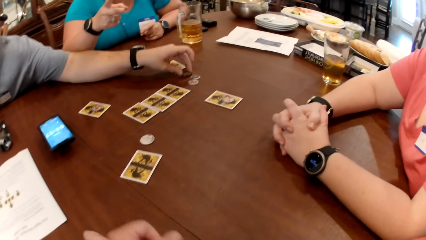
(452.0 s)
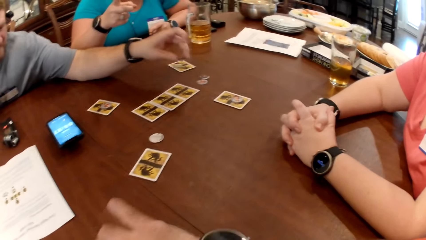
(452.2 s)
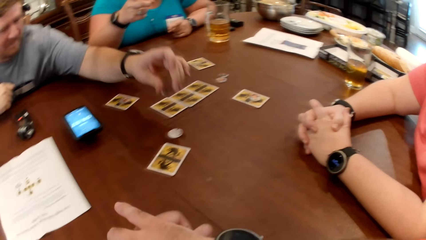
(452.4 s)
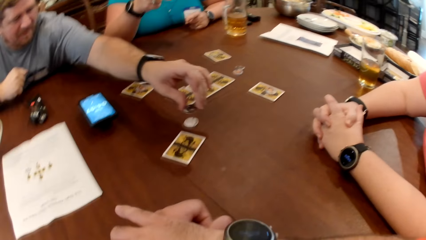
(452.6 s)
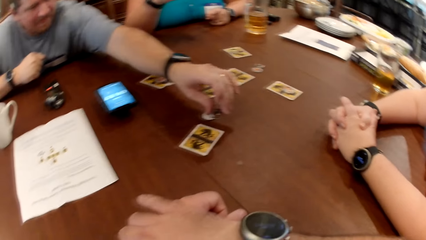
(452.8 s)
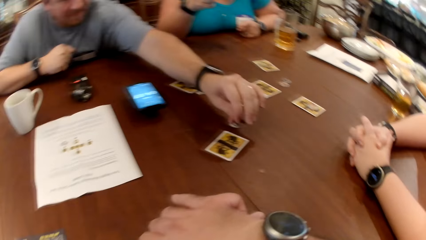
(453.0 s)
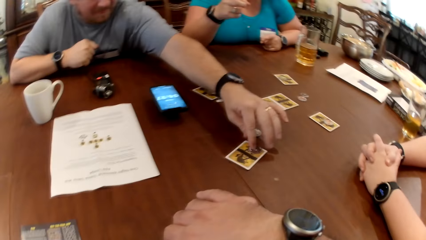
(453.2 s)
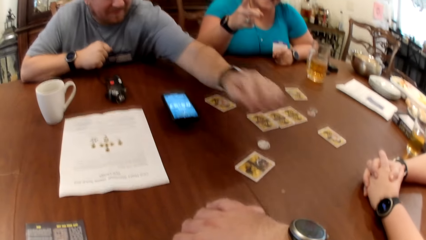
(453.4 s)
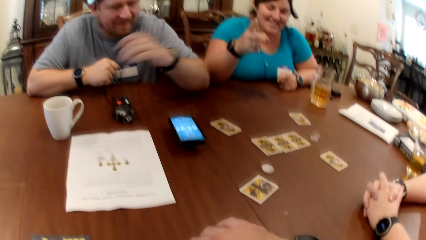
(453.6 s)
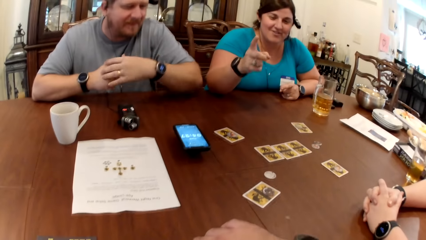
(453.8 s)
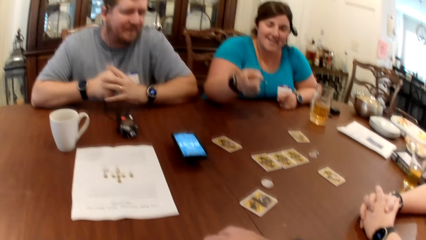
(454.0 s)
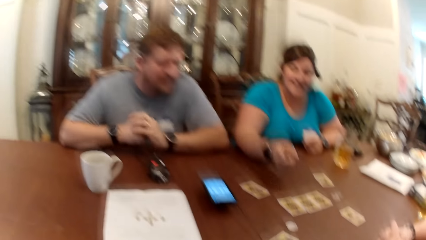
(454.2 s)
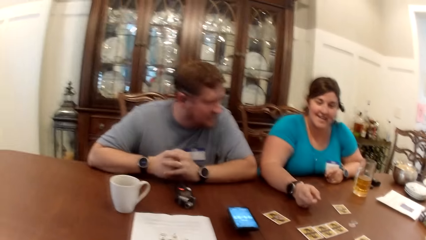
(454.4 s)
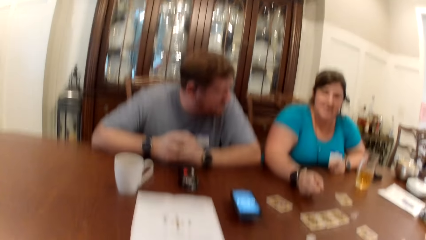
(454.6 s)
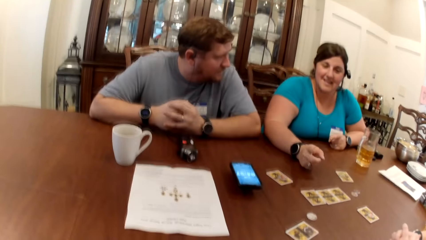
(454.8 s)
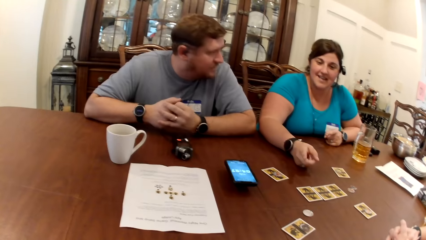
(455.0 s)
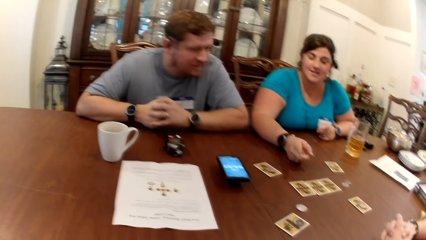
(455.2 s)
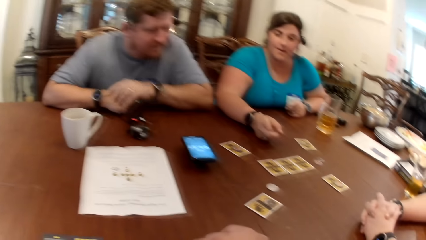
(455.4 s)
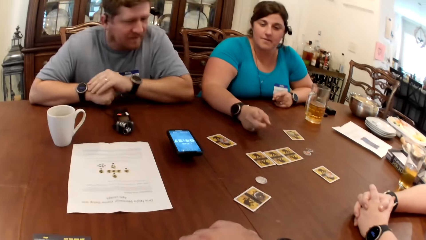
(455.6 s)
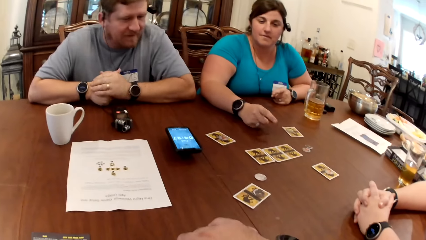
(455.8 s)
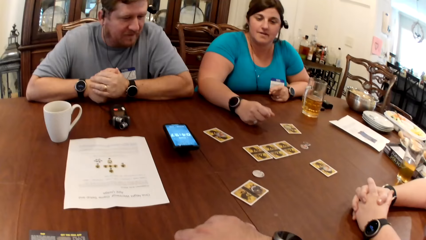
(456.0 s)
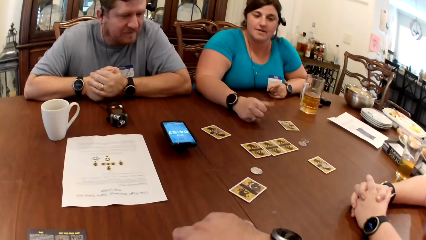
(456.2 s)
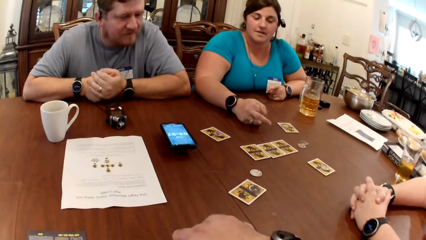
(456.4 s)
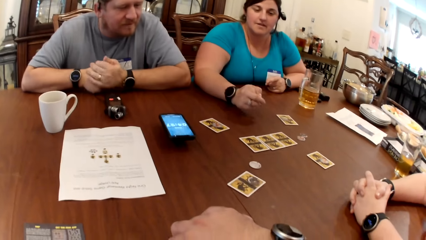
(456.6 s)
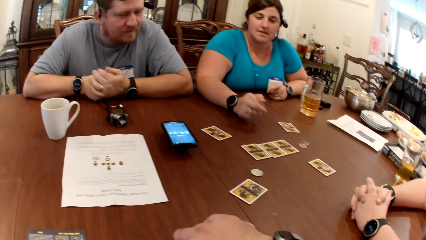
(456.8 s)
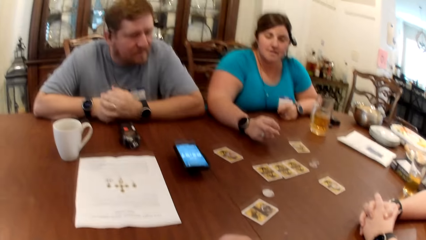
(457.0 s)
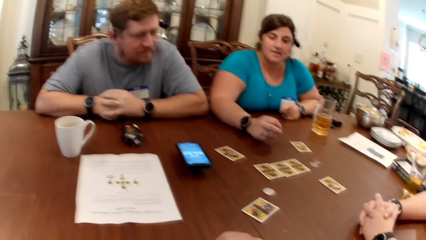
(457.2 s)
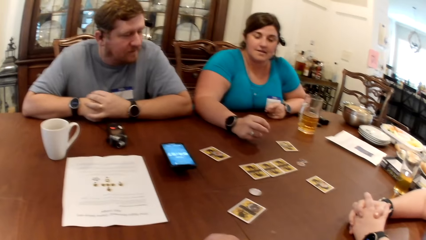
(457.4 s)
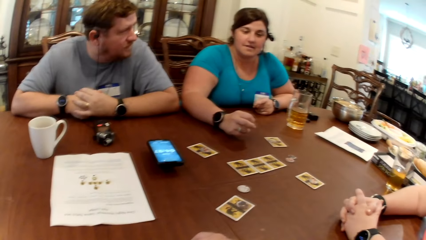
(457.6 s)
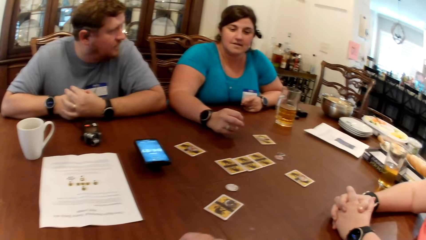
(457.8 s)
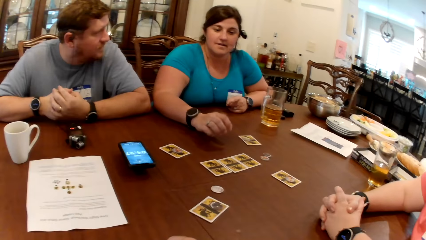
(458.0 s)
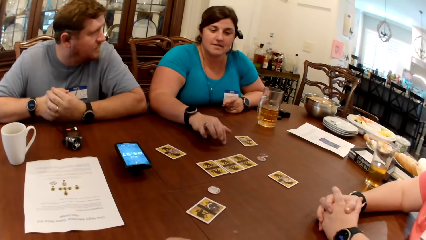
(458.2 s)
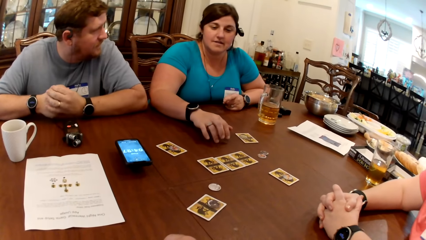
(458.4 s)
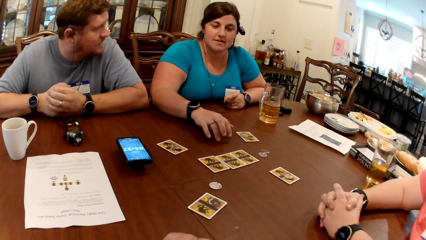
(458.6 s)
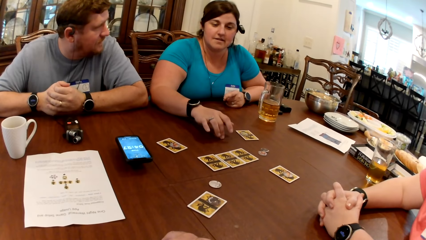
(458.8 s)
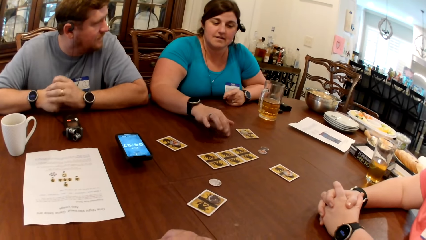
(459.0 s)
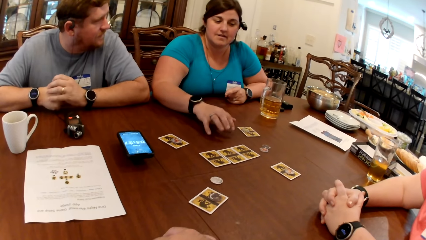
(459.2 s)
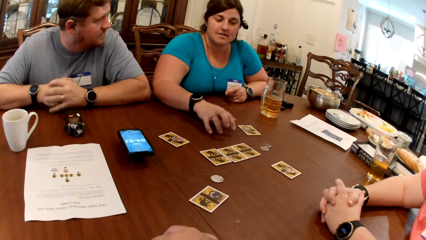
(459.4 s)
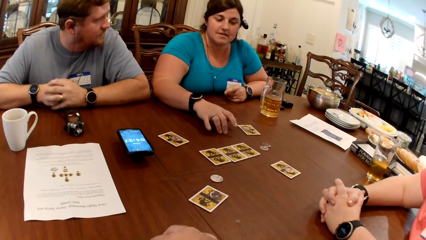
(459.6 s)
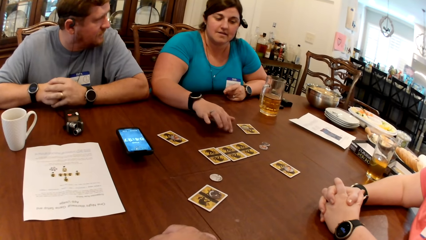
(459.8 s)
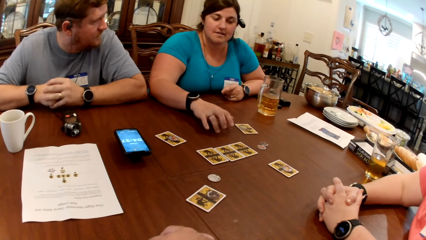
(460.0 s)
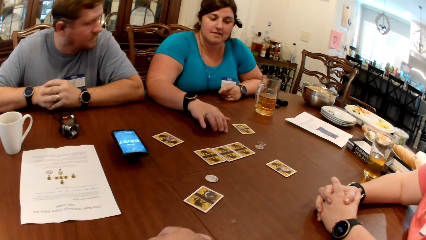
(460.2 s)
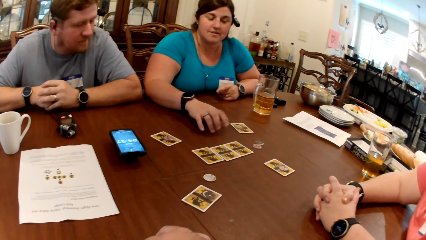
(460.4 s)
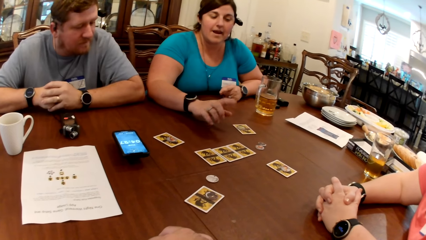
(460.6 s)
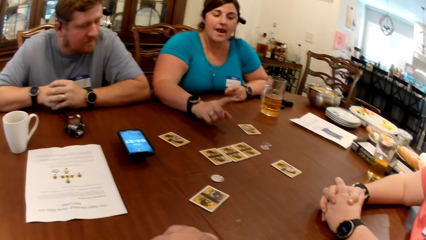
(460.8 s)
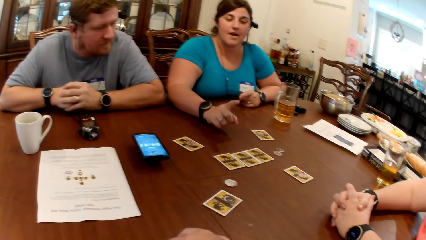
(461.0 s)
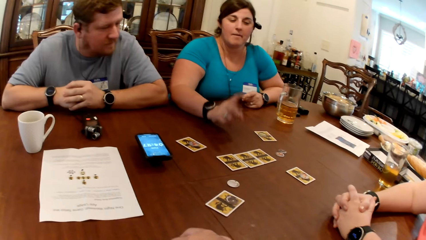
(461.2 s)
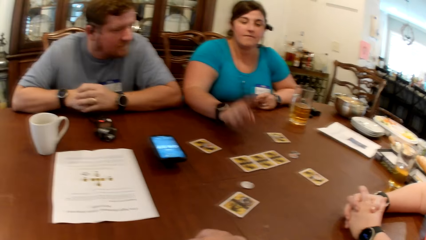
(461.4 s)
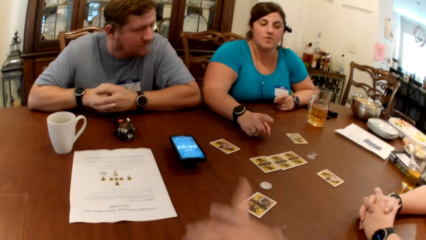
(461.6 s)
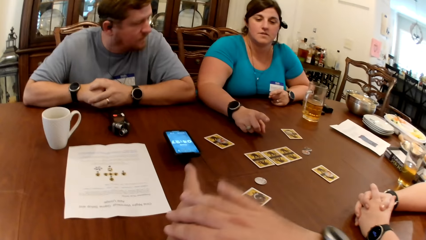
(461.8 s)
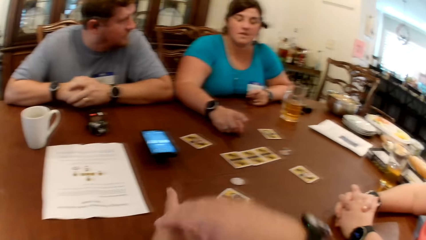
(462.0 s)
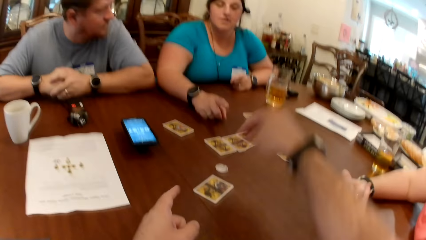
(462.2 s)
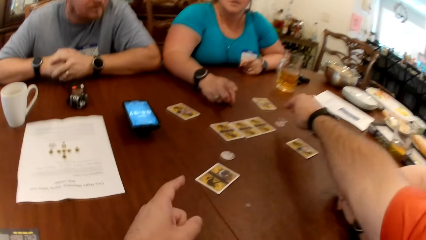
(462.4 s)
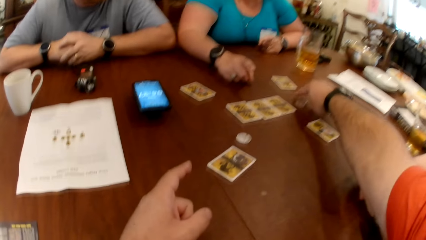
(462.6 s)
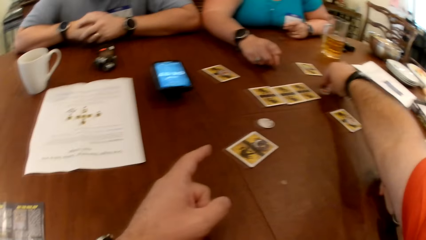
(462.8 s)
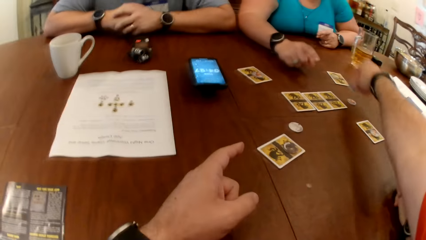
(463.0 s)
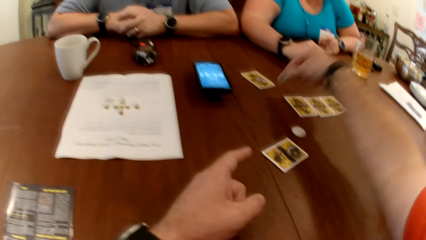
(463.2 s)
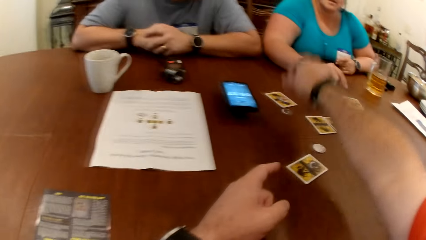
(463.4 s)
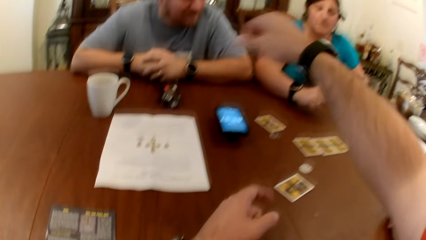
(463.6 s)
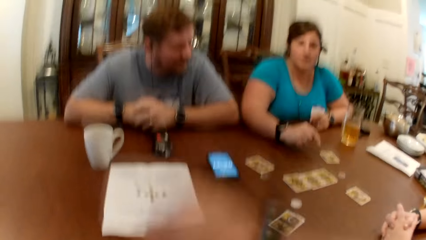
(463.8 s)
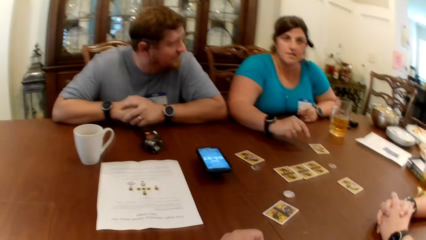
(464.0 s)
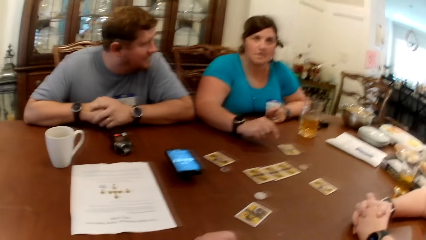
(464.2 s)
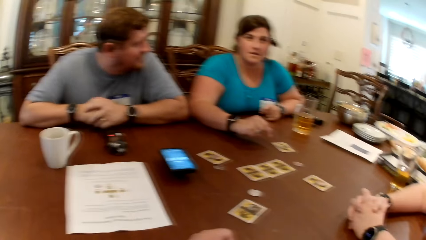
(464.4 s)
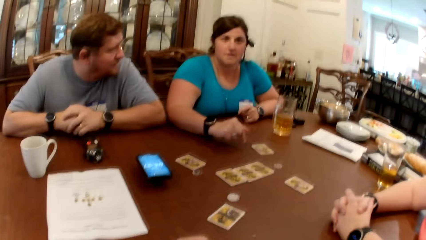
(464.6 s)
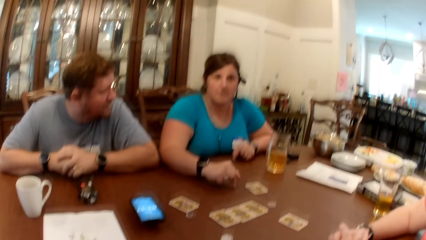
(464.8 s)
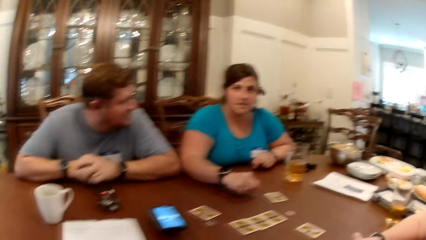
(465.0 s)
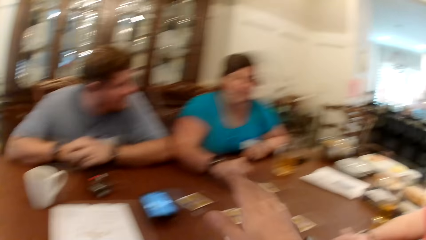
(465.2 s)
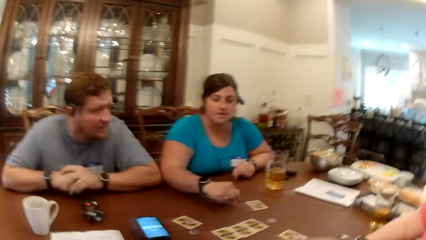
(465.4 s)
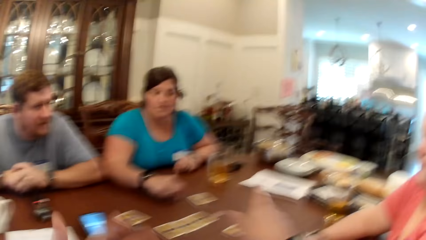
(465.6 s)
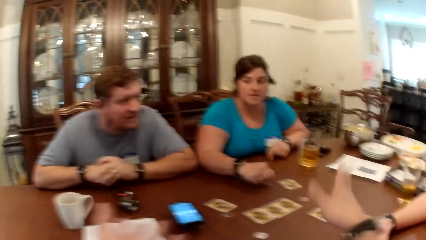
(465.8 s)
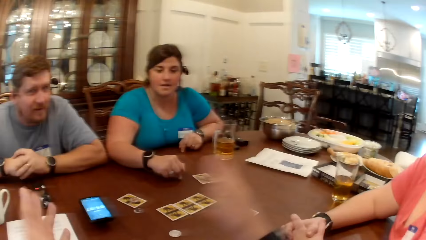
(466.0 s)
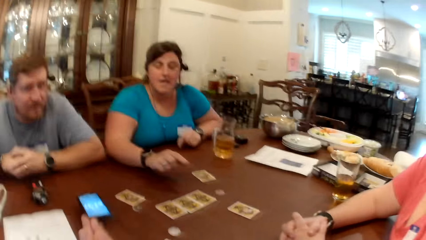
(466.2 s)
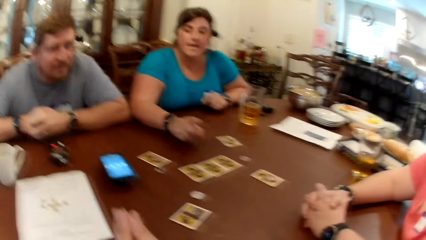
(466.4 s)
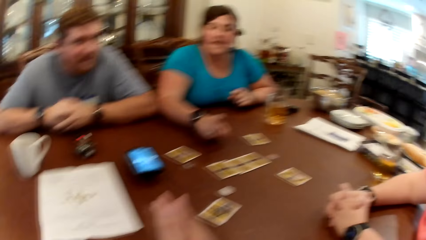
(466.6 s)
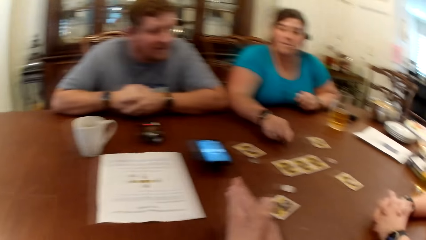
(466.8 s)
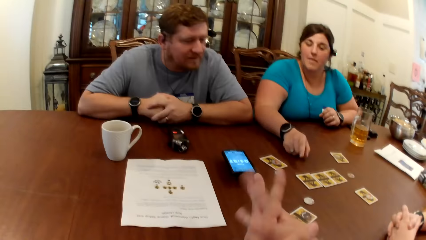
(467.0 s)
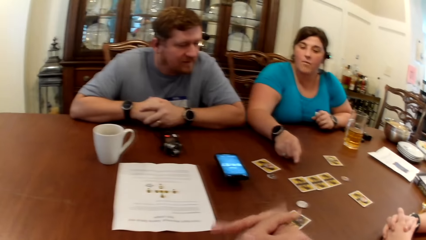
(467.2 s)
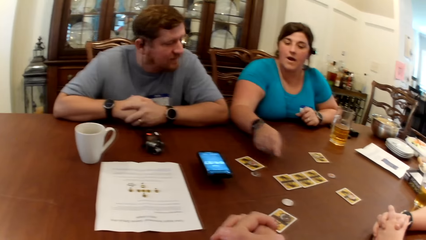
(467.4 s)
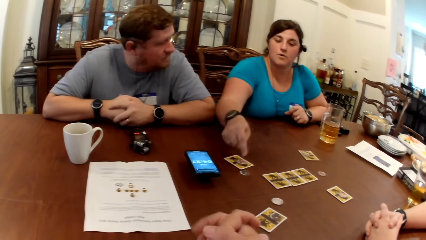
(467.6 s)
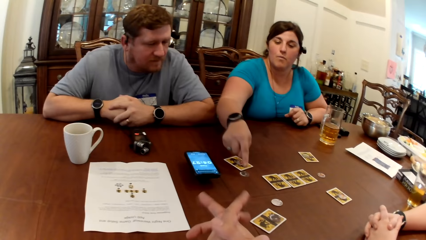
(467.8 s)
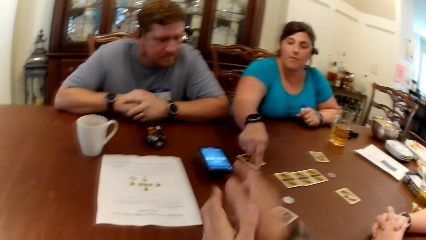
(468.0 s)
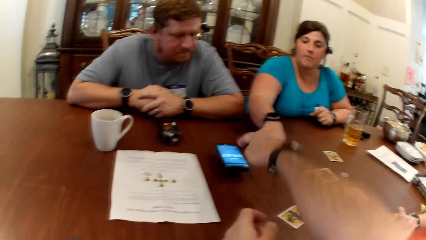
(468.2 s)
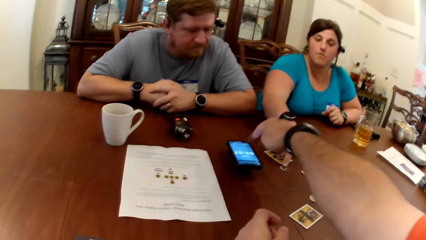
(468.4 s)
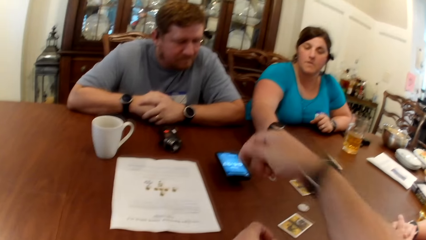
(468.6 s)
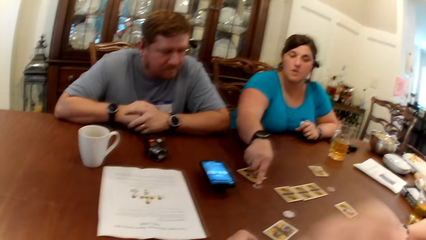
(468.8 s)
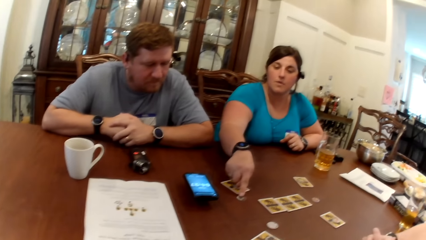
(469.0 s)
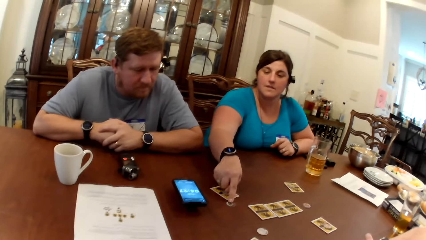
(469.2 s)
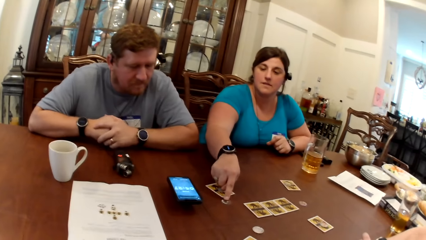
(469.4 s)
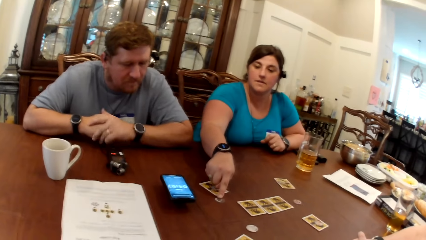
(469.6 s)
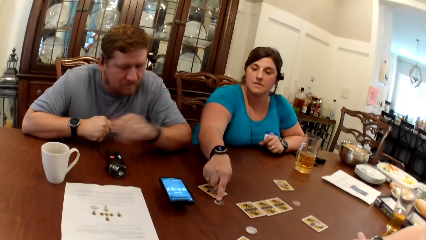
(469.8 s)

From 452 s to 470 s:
A man picks a game token or coin from the table with his left hand. The man drops the game token on the card with his left hand. The camera wearer points on the cards. He picks a game token from the table with his right hand. He drops the game token on the card with his right hand. He interacts with the man, a woman and another woman. He gestures with both hands. The woman taps the game token on the table with her right hand. The camera wearer interacts with the man. The woman points on the coin.
